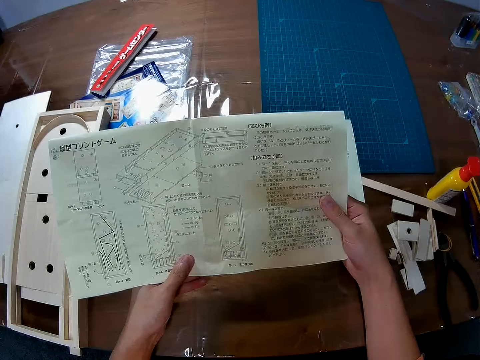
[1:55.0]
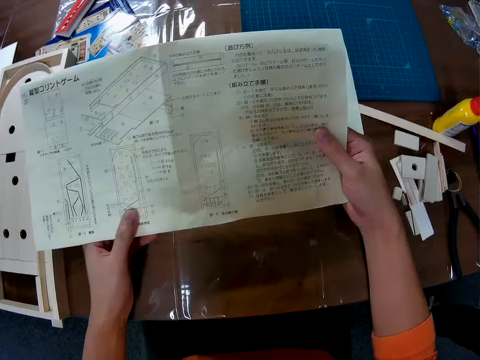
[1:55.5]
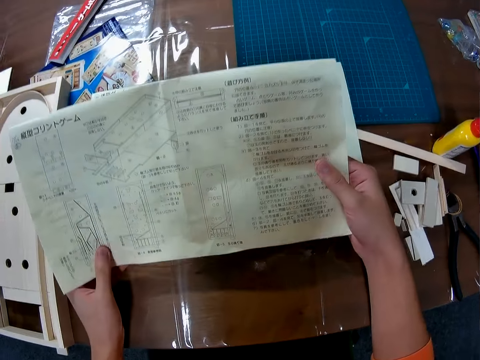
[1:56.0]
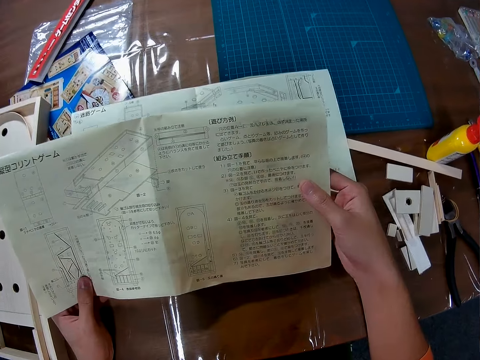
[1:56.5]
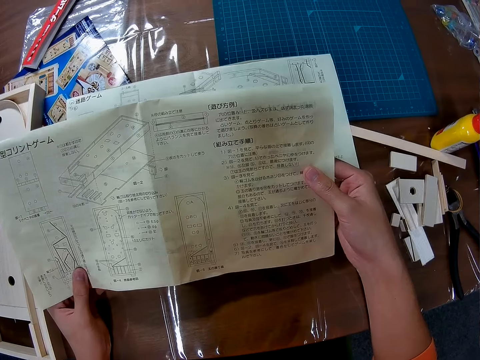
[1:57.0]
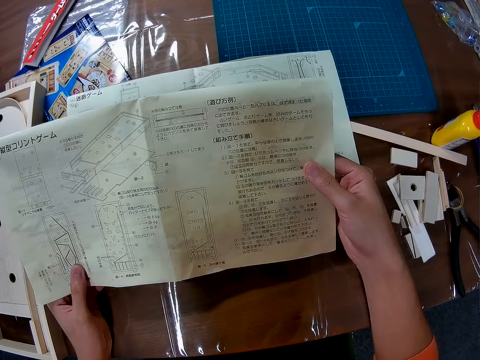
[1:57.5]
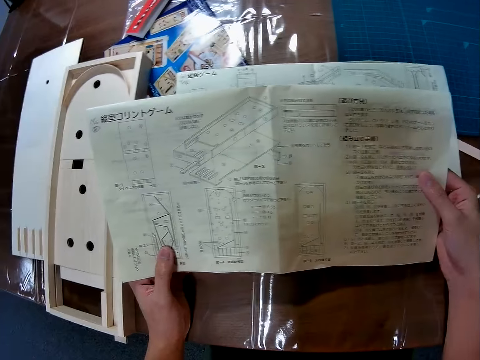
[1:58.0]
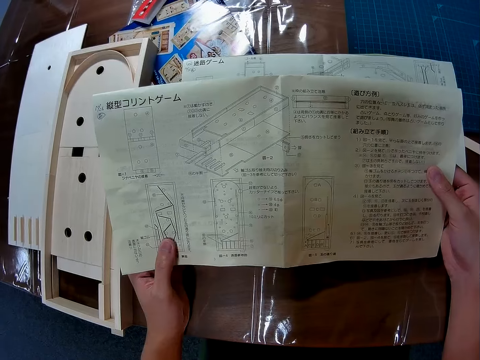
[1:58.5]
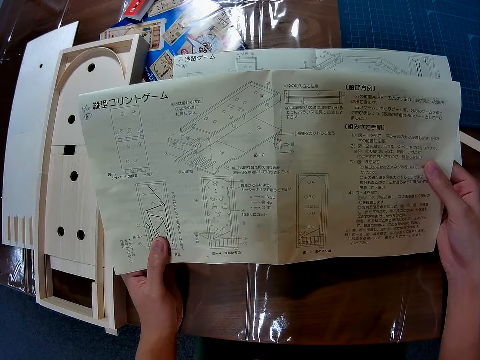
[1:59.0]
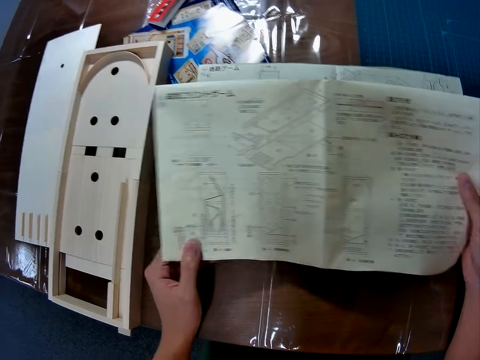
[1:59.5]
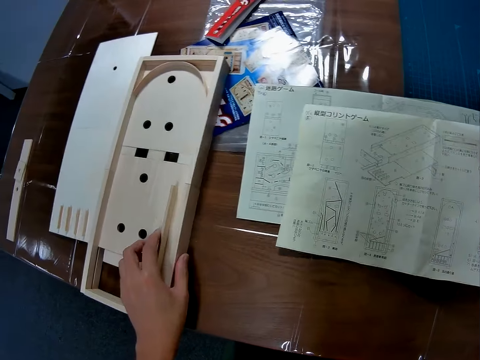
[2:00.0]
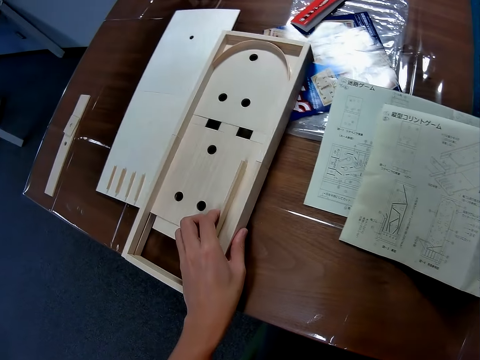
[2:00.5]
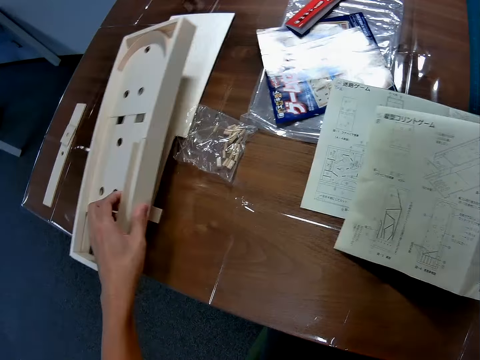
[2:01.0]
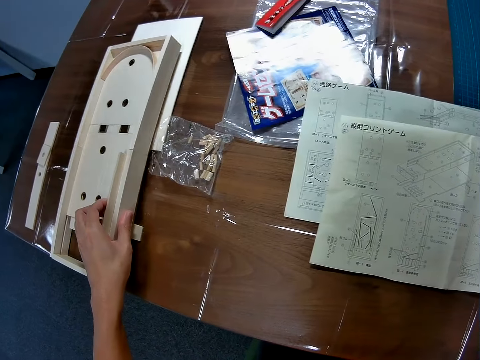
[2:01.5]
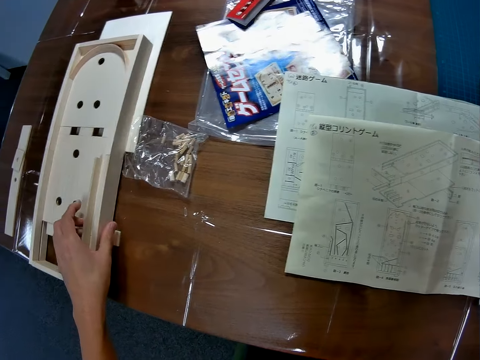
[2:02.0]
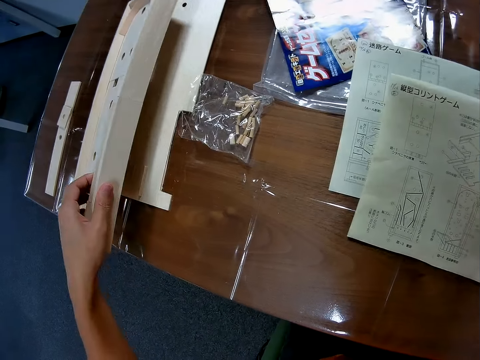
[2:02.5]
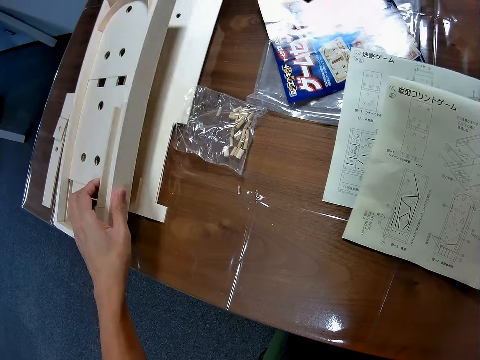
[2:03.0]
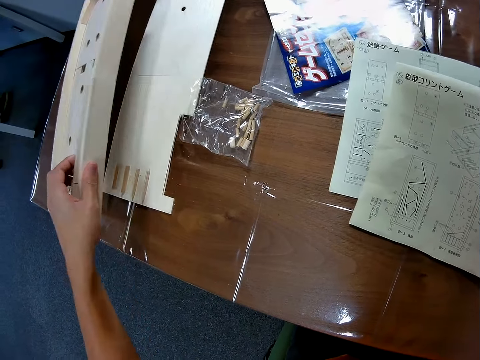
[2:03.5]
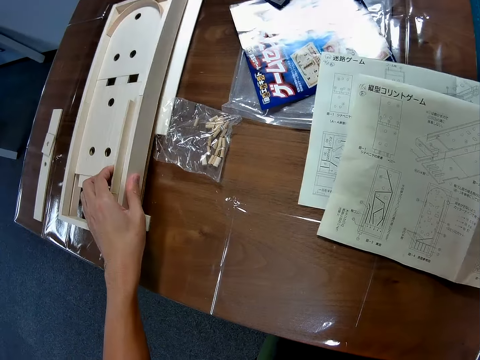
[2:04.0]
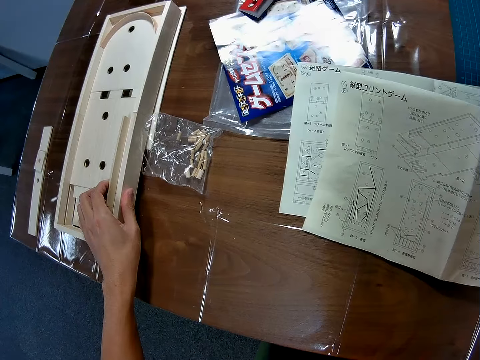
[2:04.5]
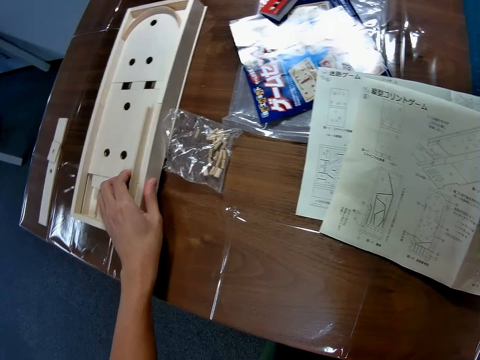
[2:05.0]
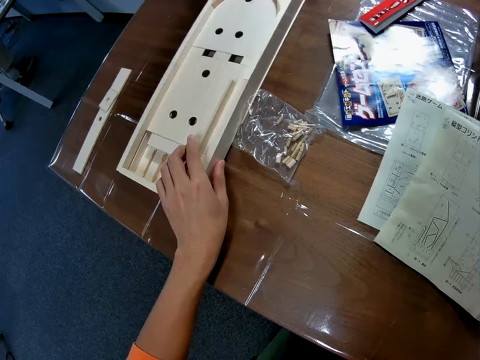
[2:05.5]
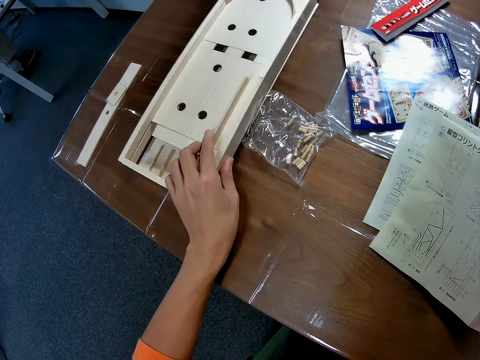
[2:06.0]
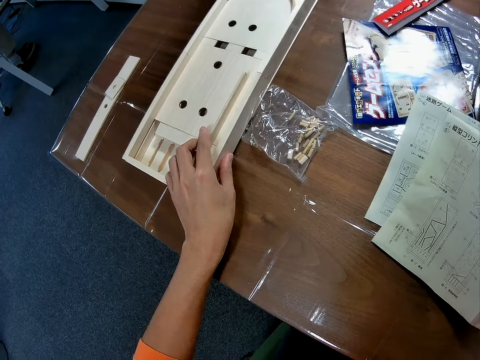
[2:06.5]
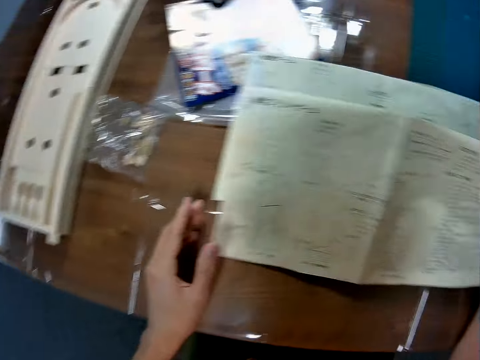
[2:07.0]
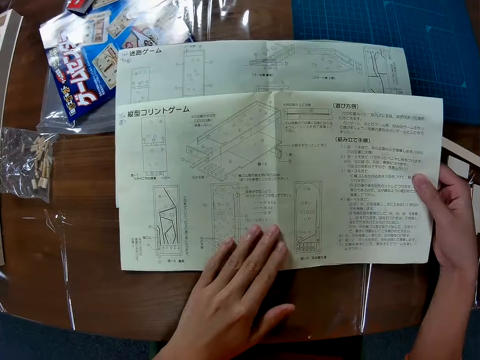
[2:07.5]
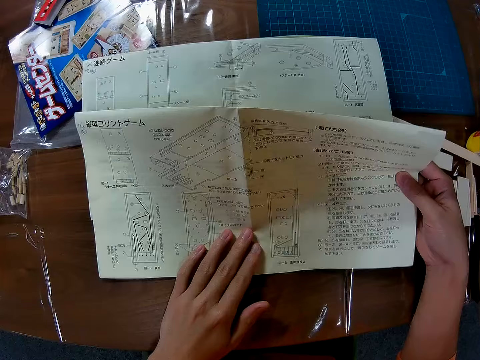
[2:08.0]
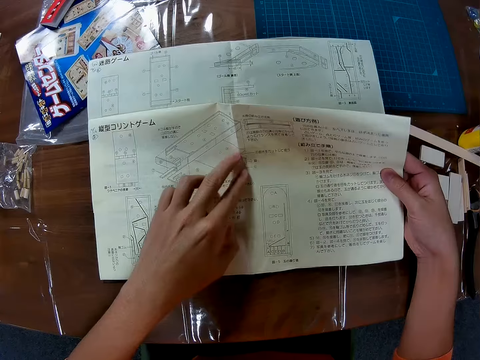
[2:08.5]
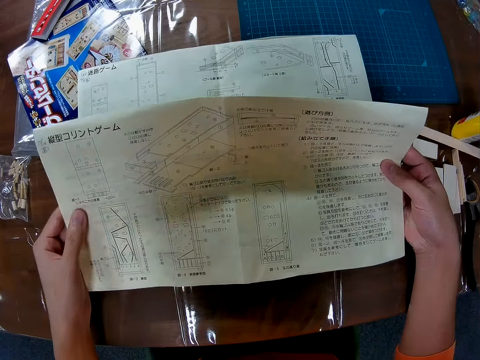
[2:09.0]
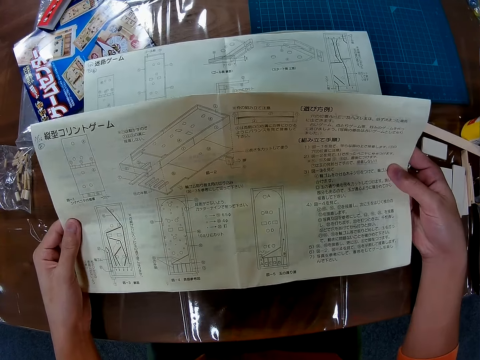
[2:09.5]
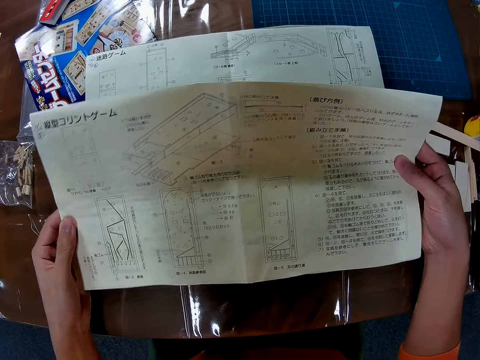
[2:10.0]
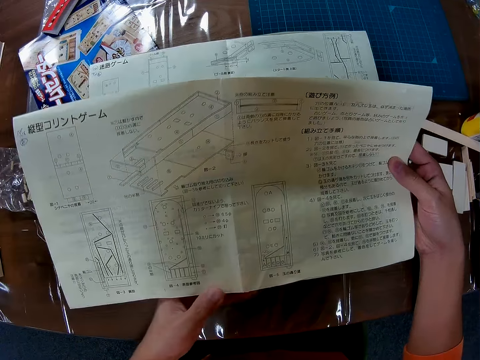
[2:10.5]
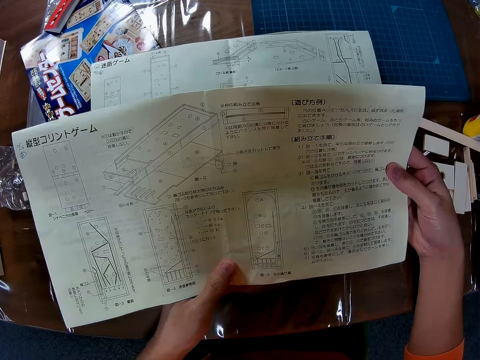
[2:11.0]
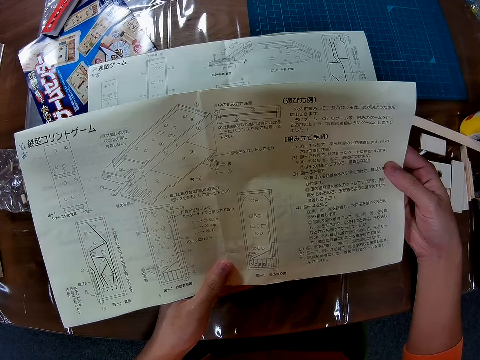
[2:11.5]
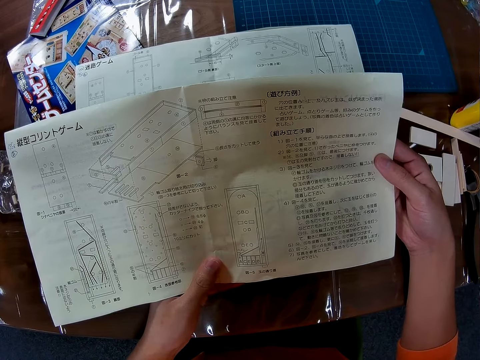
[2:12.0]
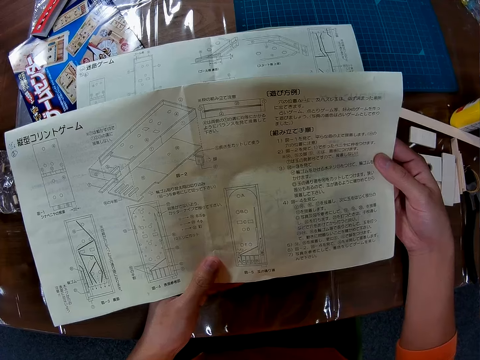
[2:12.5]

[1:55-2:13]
The camera wearer moves the wooden mechanical model on the table to the left with his left hand. He raises the wooden mechanical model on the table with his left hand. He drops the wooden mechanical model on the table. He looks at the wooden object. He places his left hand on the blueprint paper on the table. He stares at the blueprint paper. He stares at the blueprint paper again. He holds the blueprint paper with both hands.

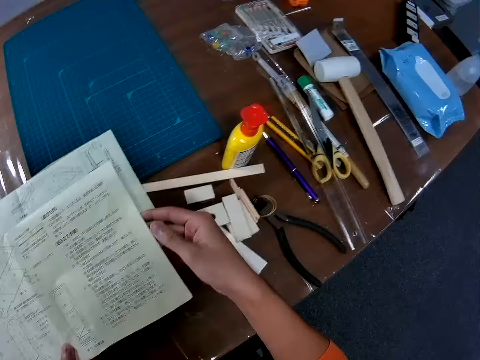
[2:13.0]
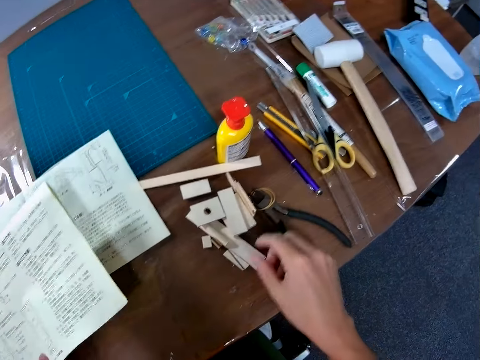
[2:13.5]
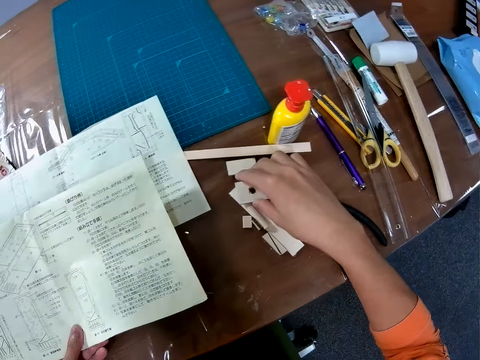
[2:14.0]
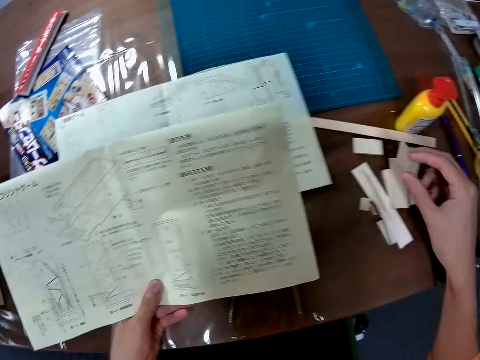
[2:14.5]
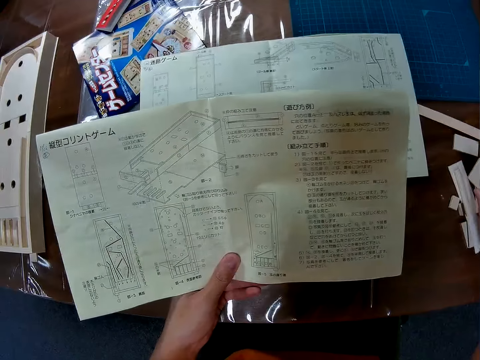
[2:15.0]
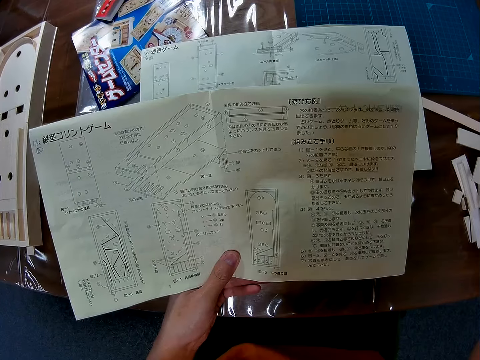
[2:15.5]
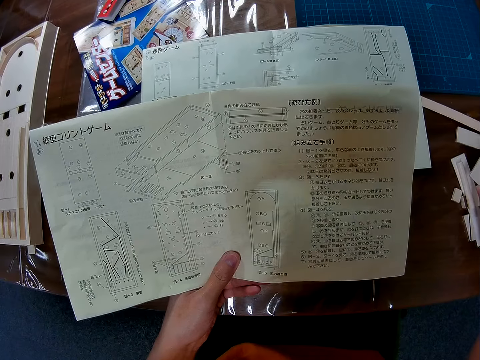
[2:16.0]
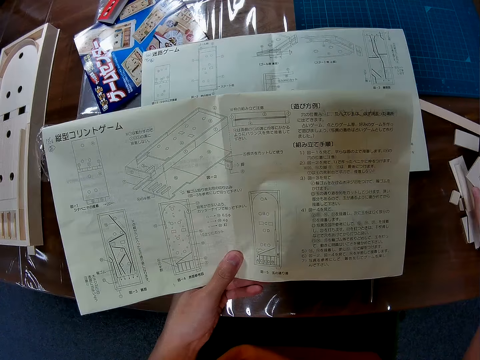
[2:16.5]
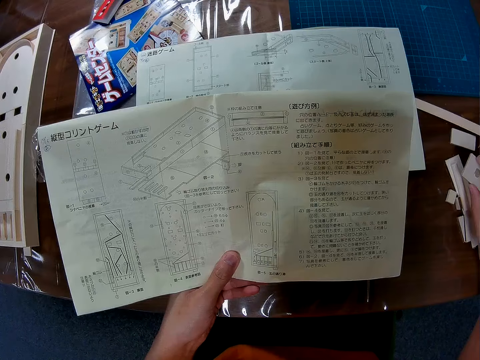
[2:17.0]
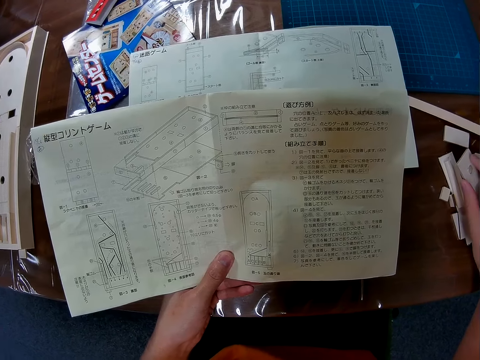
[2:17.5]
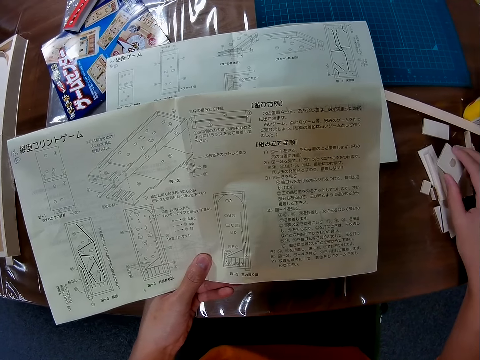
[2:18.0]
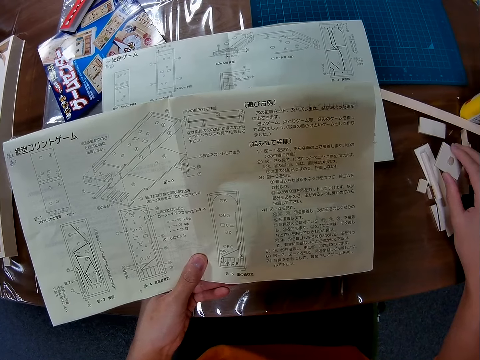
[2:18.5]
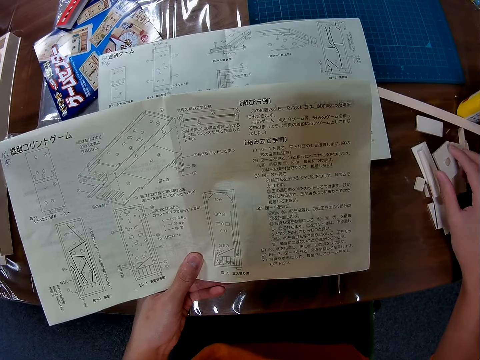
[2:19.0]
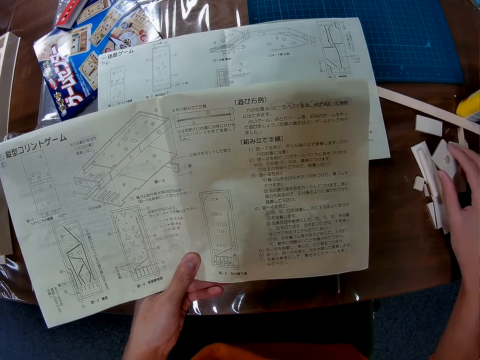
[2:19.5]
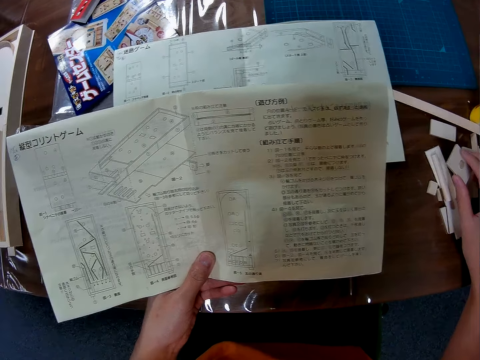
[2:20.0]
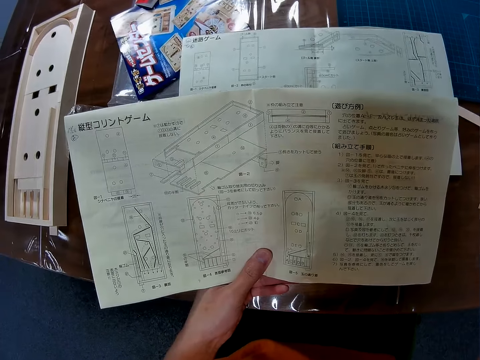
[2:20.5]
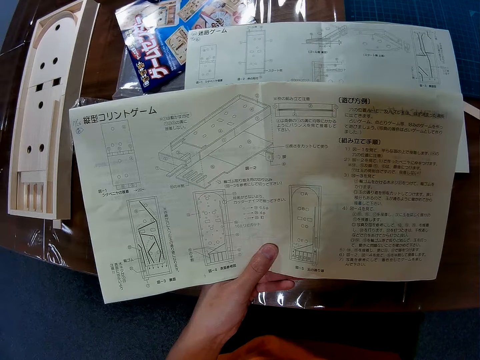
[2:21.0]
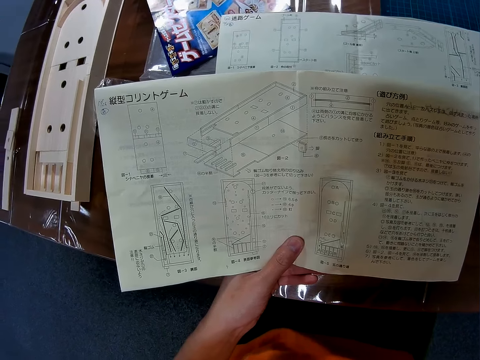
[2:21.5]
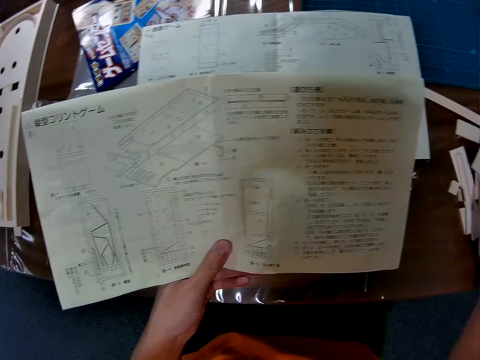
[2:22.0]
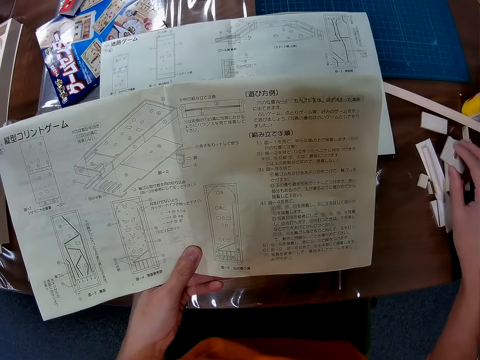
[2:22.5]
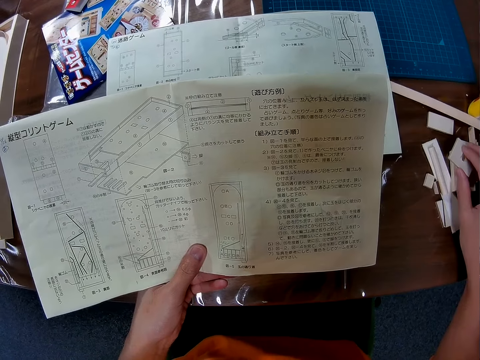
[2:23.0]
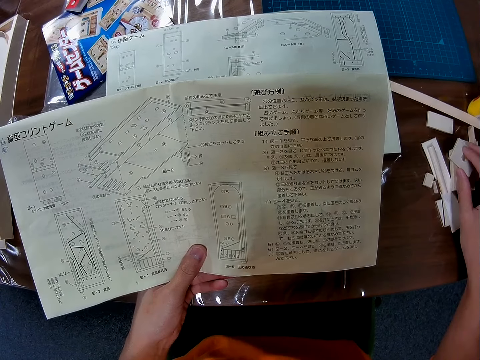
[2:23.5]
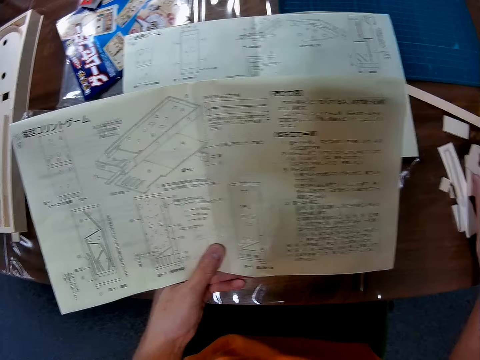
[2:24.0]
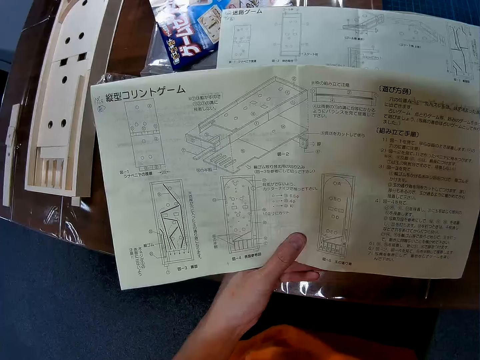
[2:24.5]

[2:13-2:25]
The camera wearer picks up a square piece of wood from the table with his right hand. He stares at the blueprint paper in his left hand.
